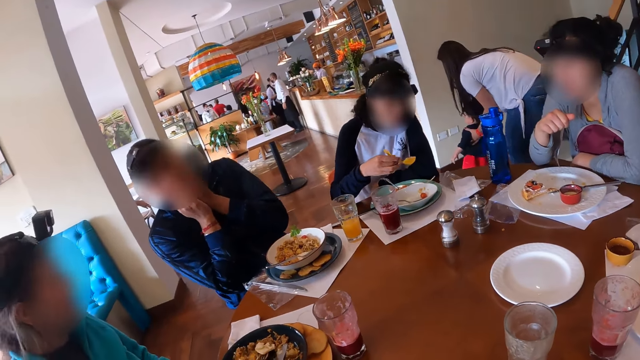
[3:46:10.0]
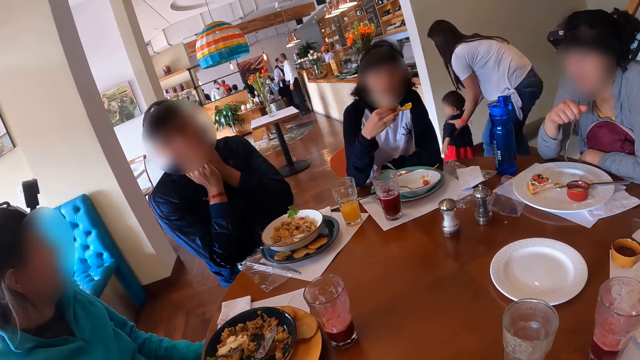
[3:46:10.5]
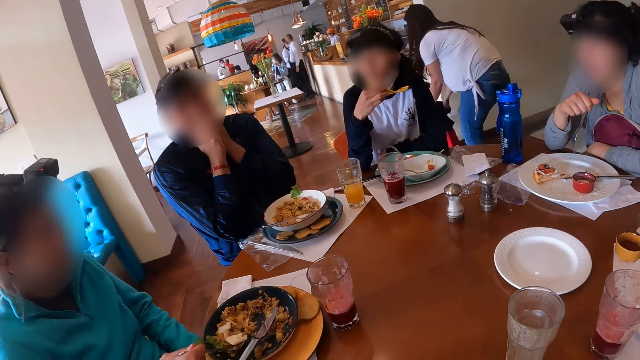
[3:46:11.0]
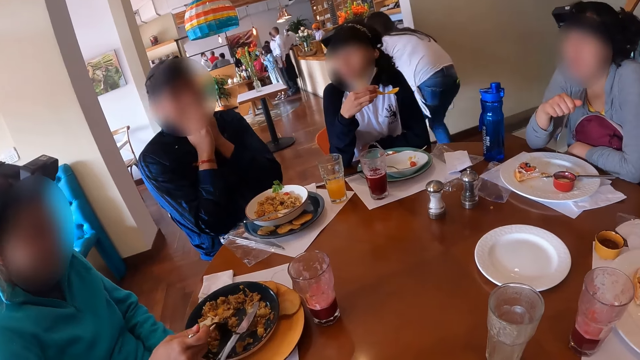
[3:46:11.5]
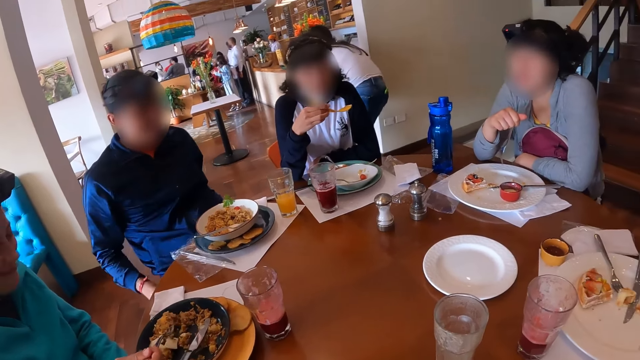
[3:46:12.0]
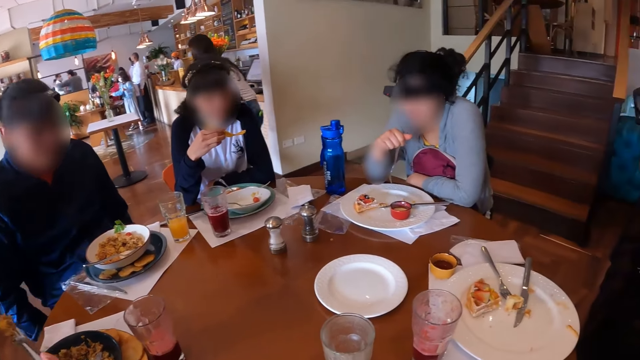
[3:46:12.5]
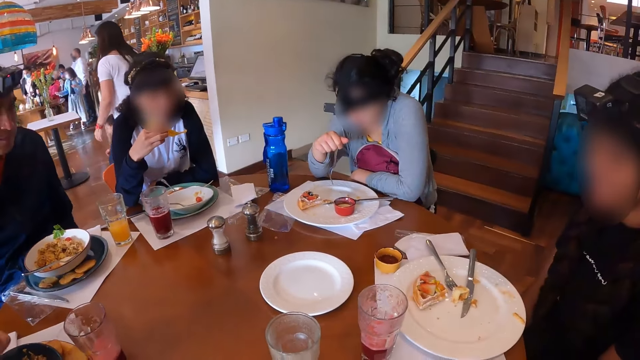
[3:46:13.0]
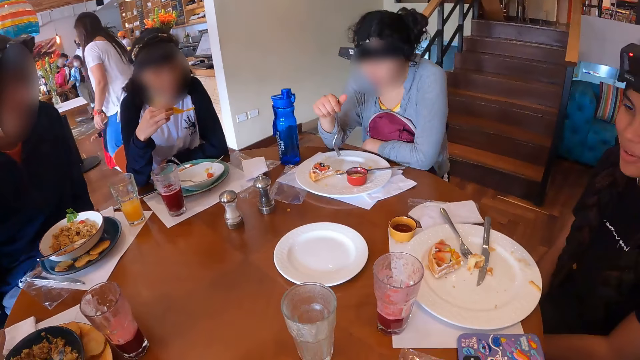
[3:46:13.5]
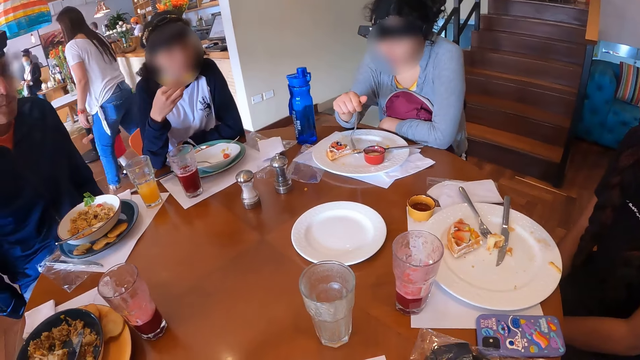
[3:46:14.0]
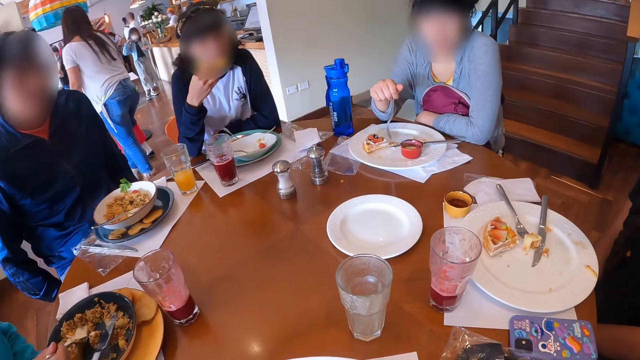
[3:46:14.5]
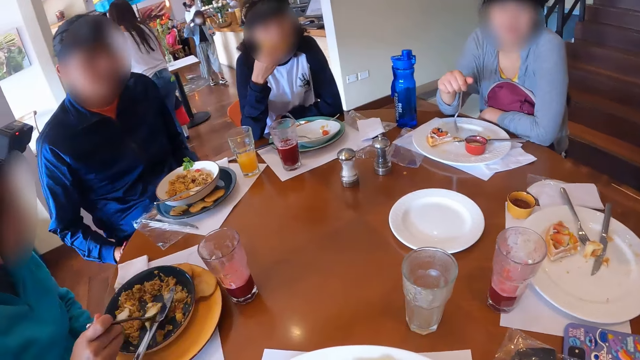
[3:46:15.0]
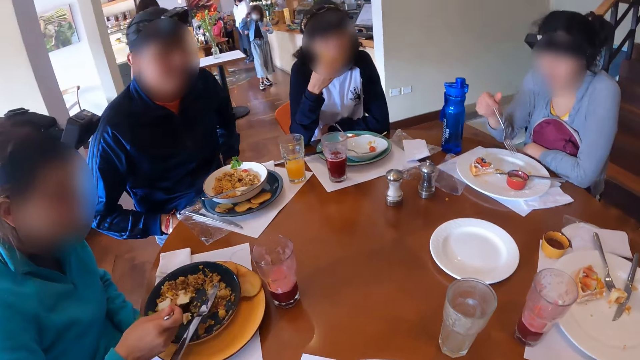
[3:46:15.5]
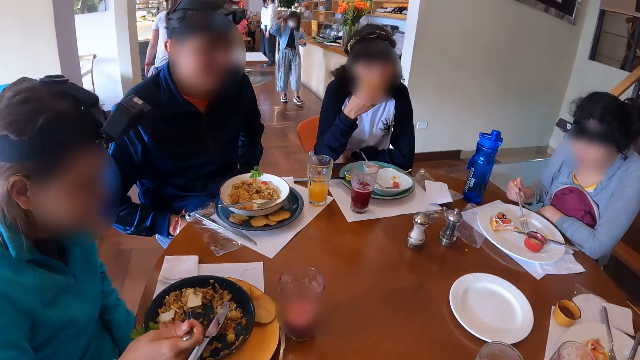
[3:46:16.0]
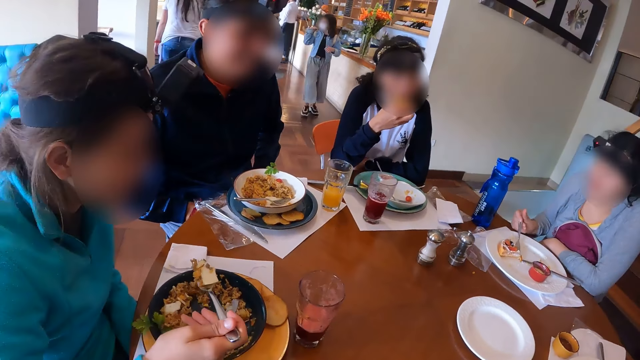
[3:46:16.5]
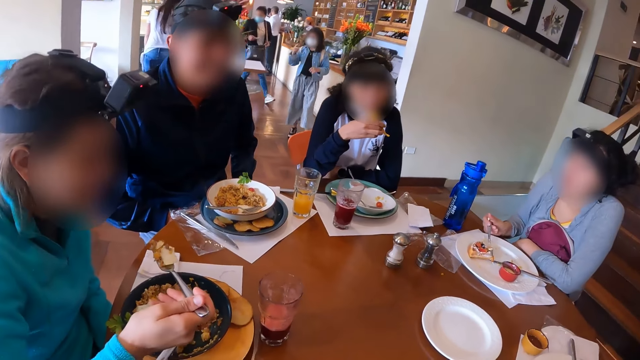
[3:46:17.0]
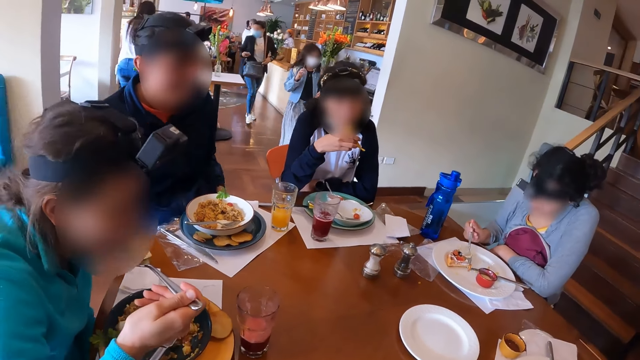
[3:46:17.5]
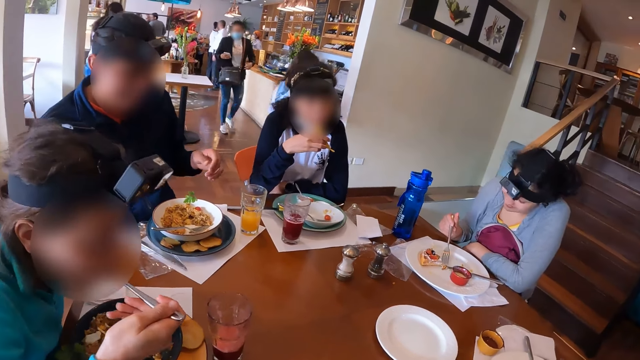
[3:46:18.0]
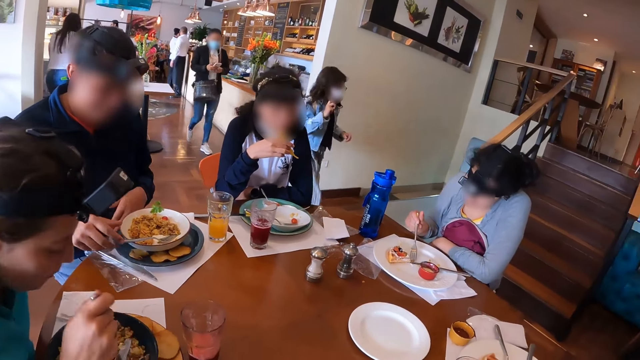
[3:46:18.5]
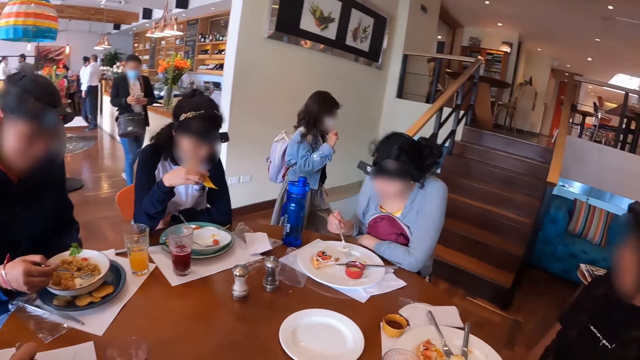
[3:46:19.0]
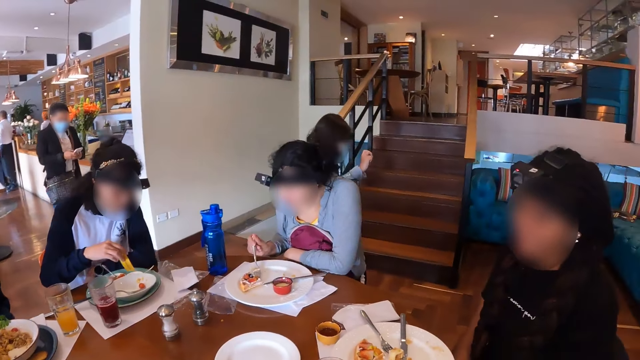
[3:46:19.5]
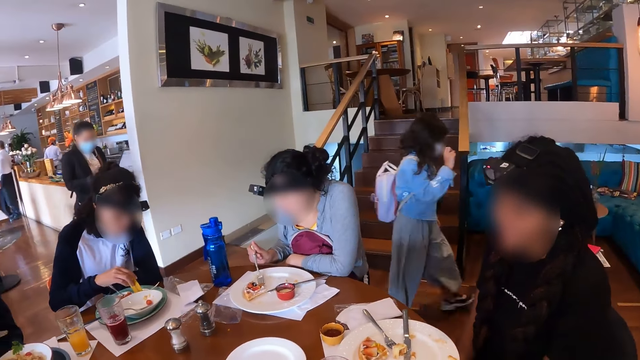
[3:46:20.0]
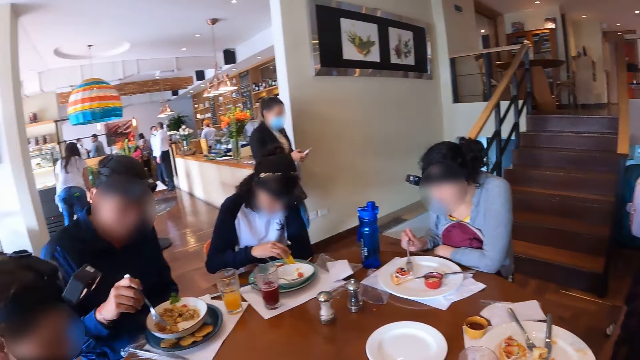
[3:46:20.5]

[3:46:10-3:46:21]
A woman picks the fork from the plate on the table with her right hand. Another woman holds the piece of chip in her right hand. The first woman scoops the sauce with the fork in her right hand from the plate on the table and eats the pasta with the fork in her right hand. A man moves a chair at the table with both hands. A third woman picks the cake in the plate with the fork in her right hand. The second woman eats the piece of chip in her right hand. The first woman scoops pasta with the fork in her right hand from the plate on the table and eats the pasta with the fork in her right hand. The man picks the fork in the plate on the table with his right hand. The camera wearer sits on the chair in the restaurant. The second woman dips the piece of chip in her right hand into the plate on the table.

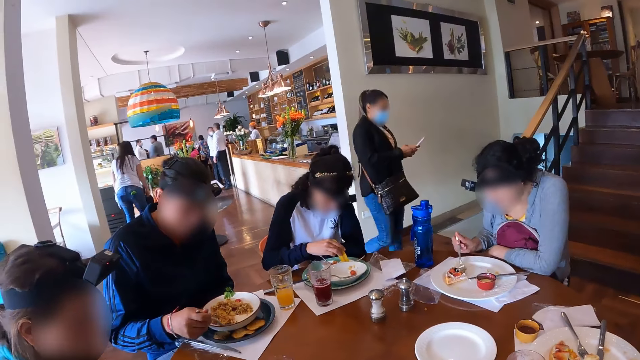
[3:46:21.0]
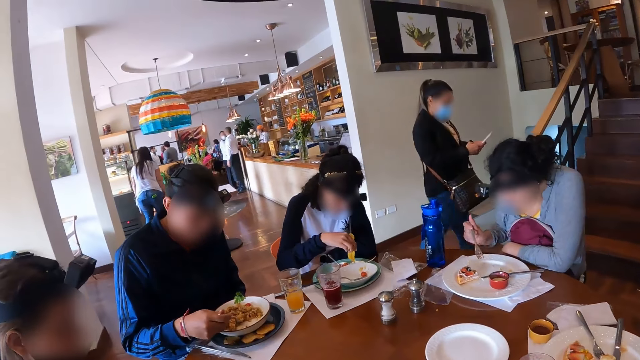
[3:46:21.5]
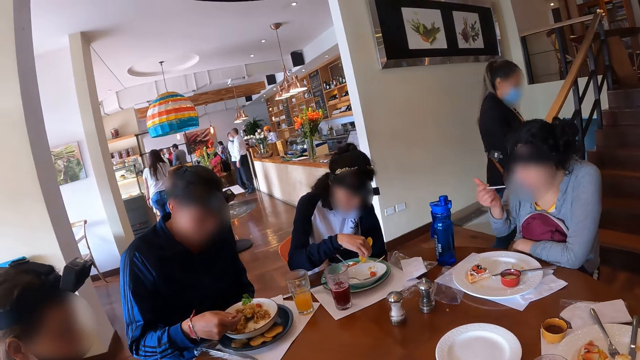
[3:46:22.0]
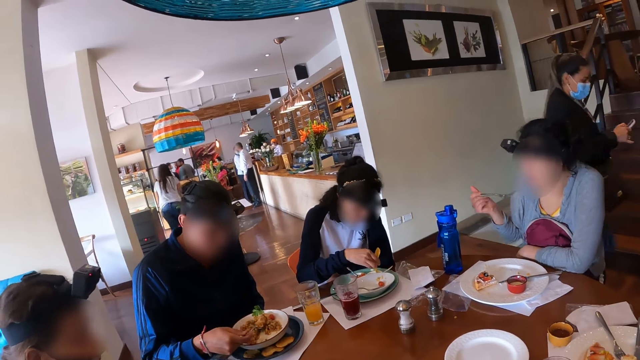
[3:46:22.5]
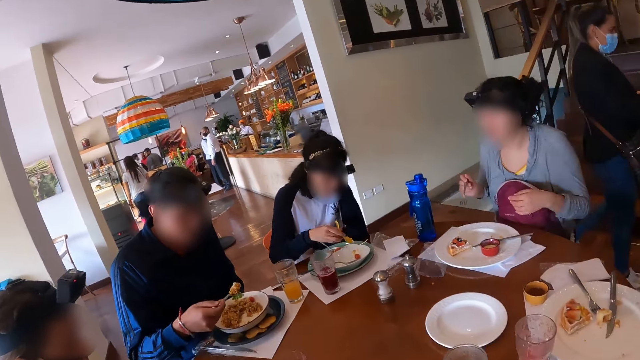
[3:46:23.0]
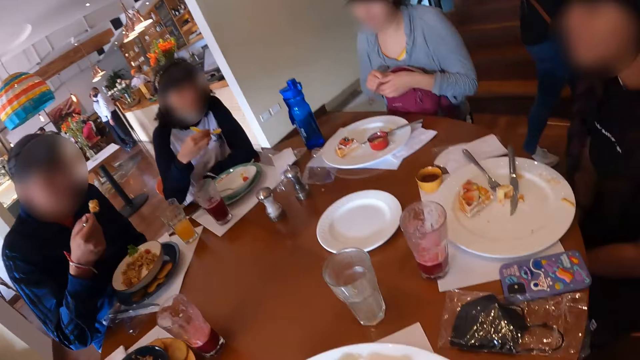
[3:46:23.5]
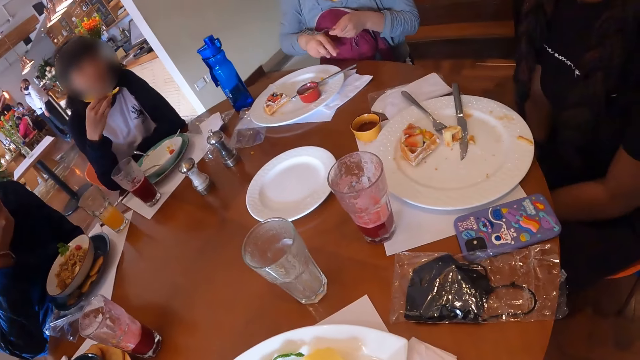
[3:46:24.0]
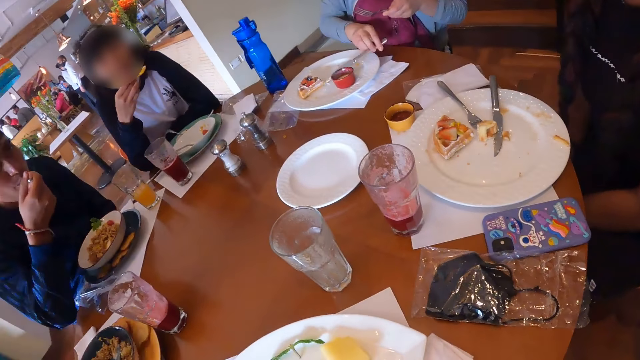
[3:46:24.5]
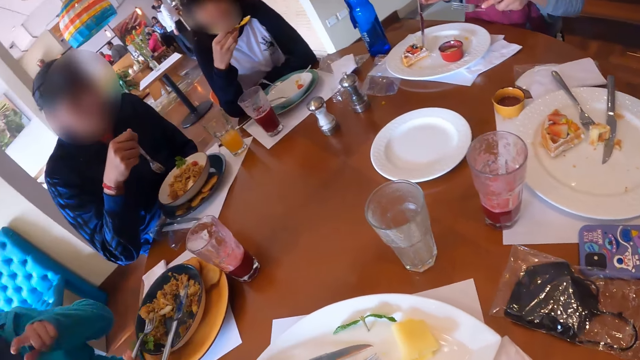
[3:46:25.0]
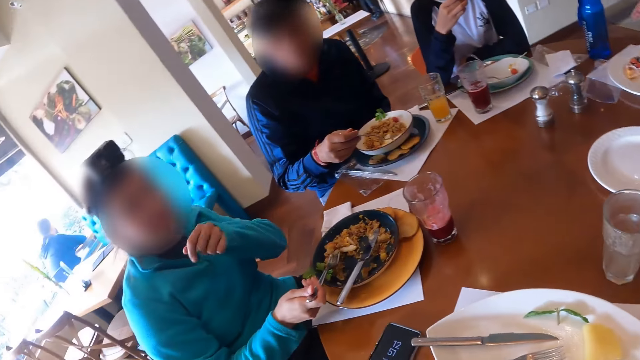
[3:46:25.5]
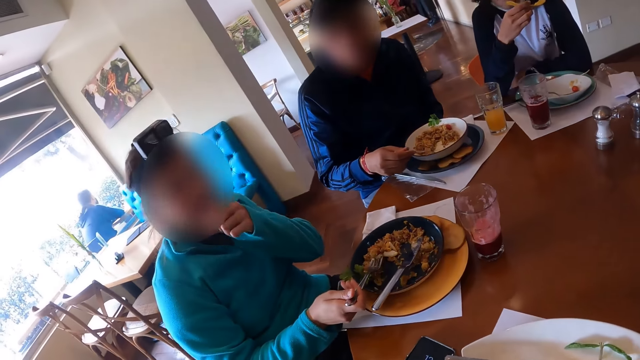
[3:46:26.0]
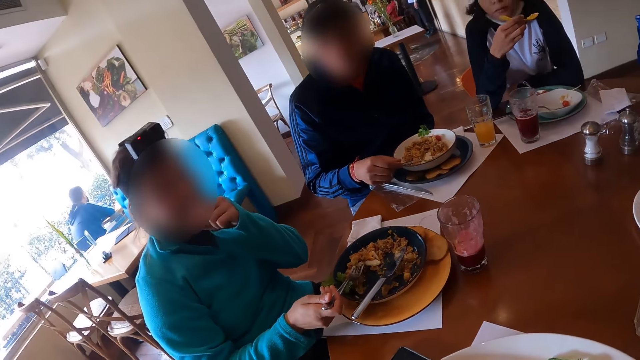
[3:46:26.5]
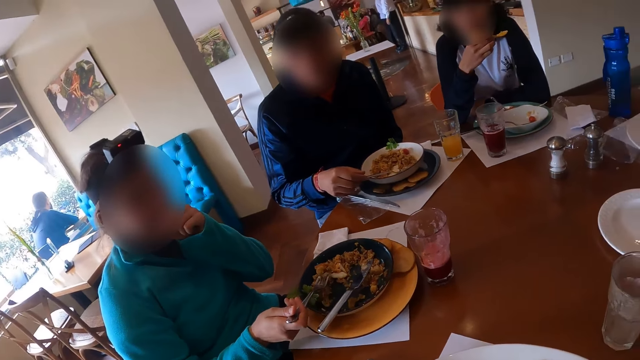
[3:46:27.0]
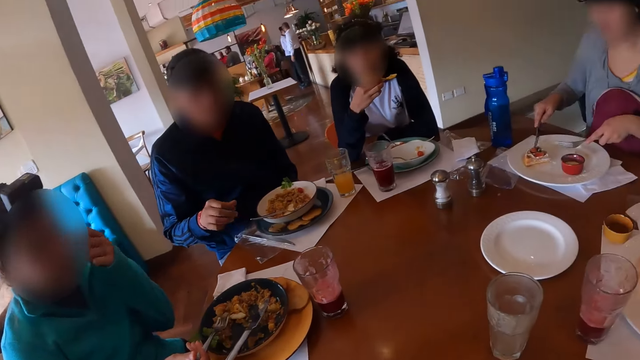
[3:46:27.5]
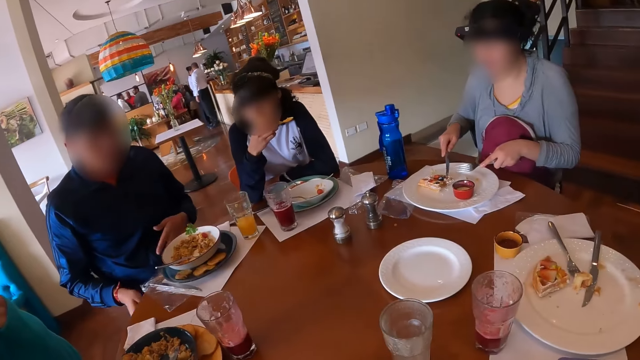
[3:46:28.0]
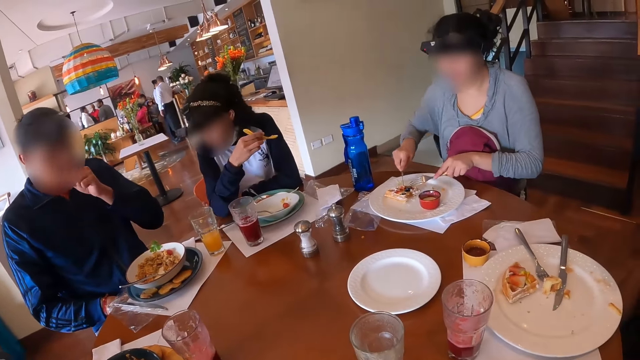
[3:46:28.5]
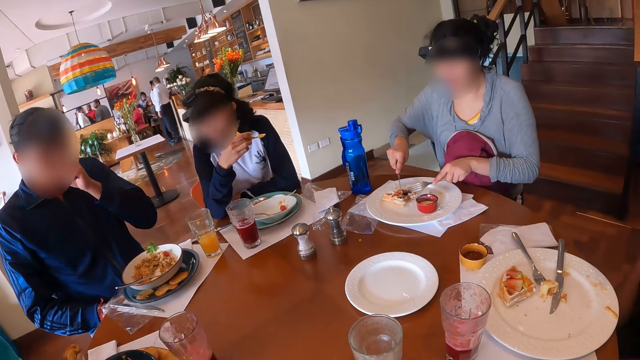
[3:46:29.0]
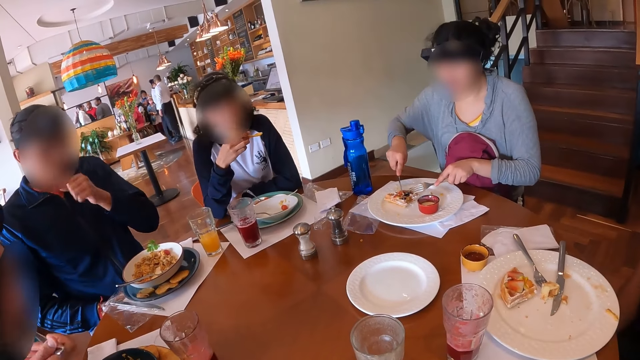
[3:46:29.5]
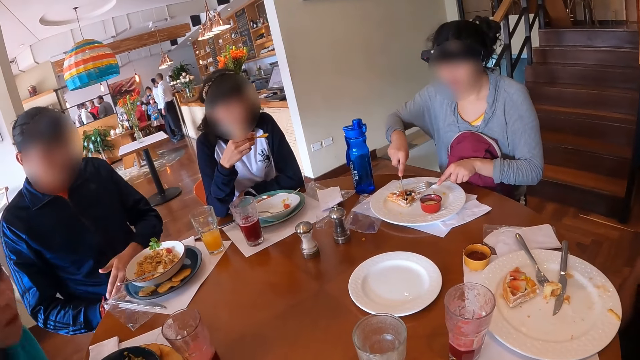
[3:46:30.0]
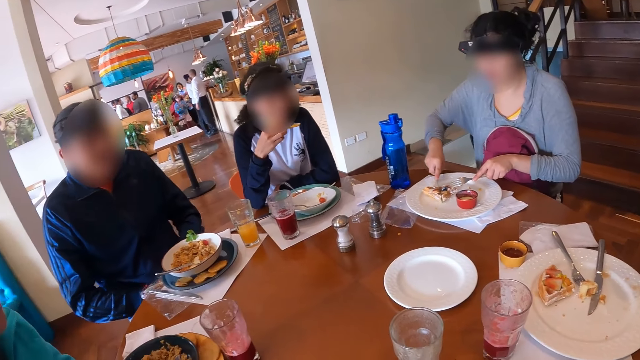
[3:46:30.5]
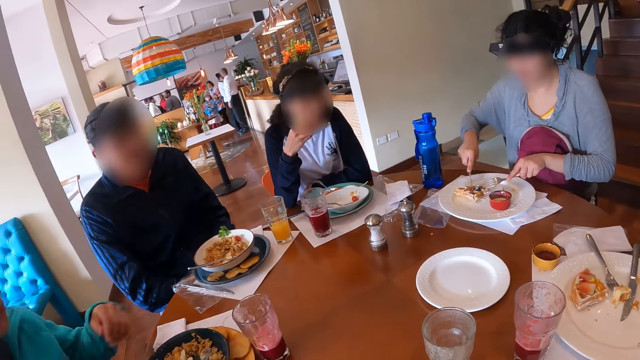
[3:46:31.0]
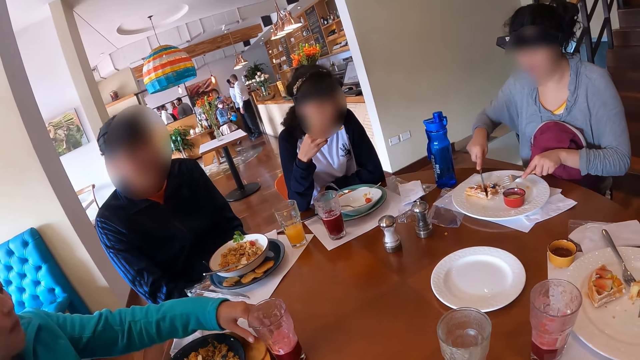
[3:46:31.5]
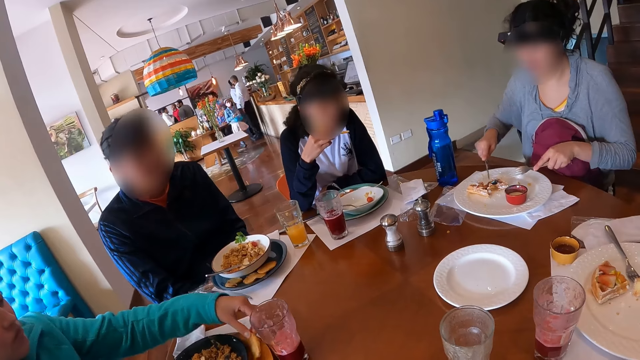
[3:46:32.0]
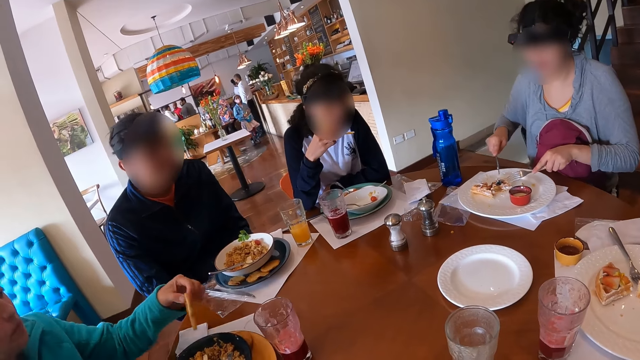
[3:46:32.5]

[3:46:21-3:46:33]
A woman takes the cake from the plate on the table with the fork in her right hand. A man scoops pasta with the fork in his right hand from the plate on the table. The woman eats the cake with her right hand. The woman passes the fork in her right hand to her left hand. The man eats the pasta with the fork in his right hand. The woman picks the knife from the plate with her right hand. Four women sit on the chairs in the restaurant. Another woman holds the piece of chip in her right hand. The camera wearer sits on the chair in the restaurant. A third woman rubs her mouth with her left hand. The man drops the fork in his right hand in the plate on the table. The first woman cuts the cake in the plate with the fork and knife in her hands. The man rubs his mouth with his left hand. The third woman eats the pasta with the fork in her right hand. The second woman eats the piece of chip in her right hand. The third woman picks a piece of chip from the plate on the table with her left hand.
